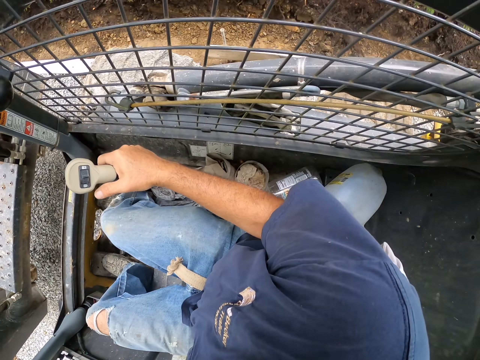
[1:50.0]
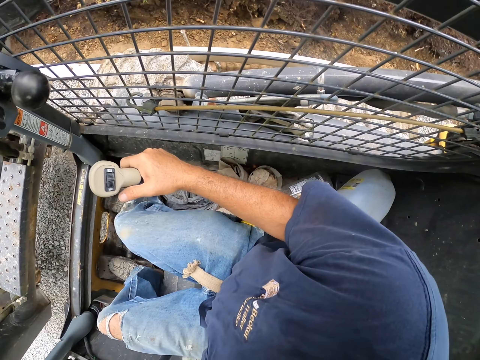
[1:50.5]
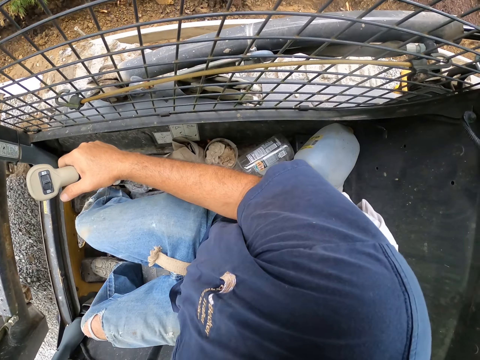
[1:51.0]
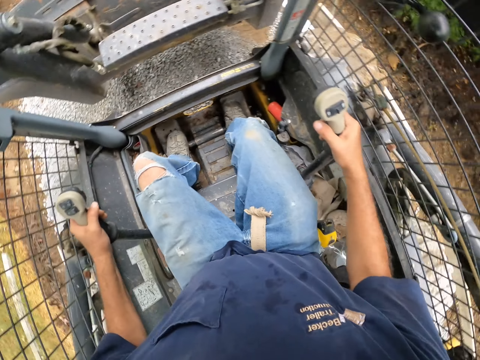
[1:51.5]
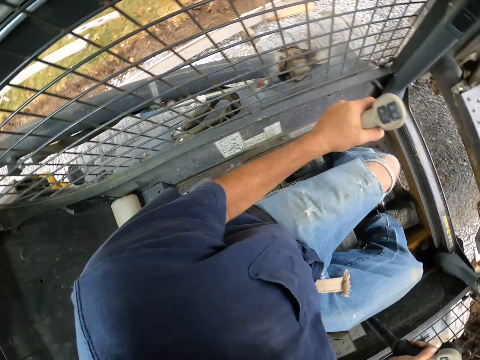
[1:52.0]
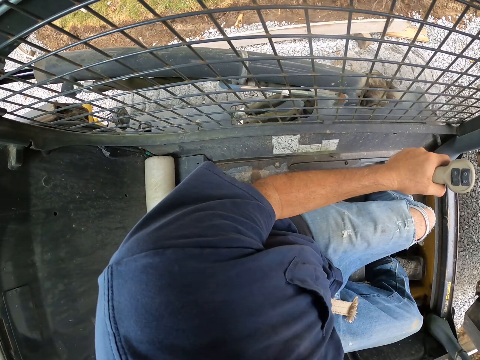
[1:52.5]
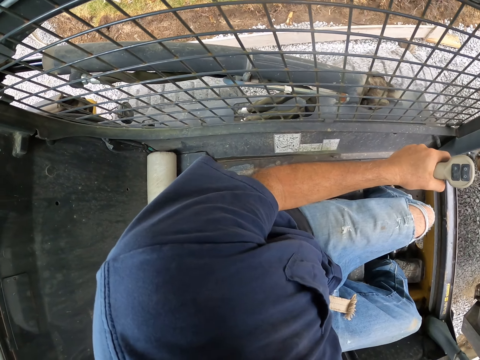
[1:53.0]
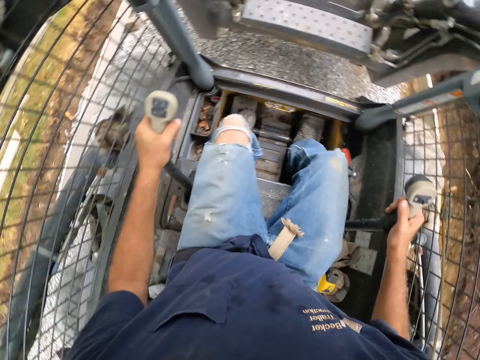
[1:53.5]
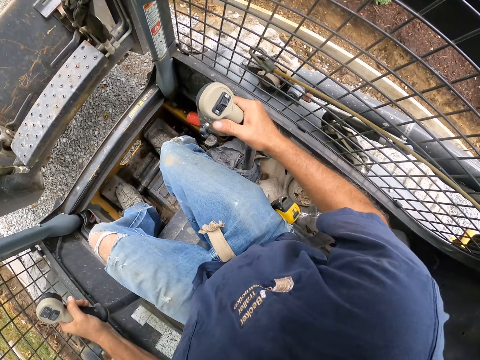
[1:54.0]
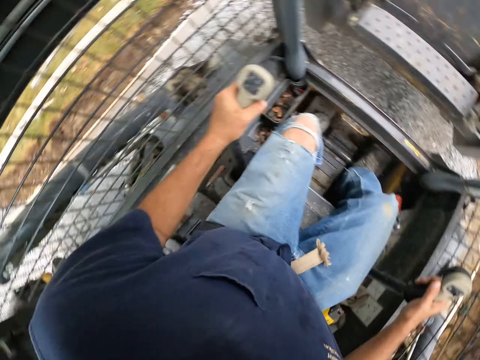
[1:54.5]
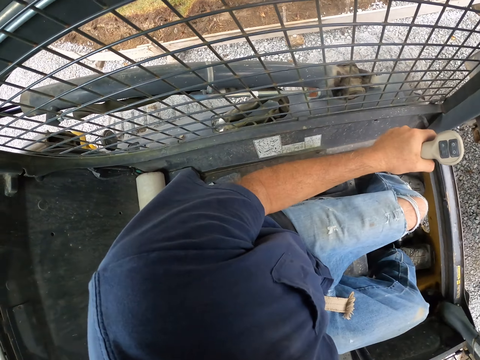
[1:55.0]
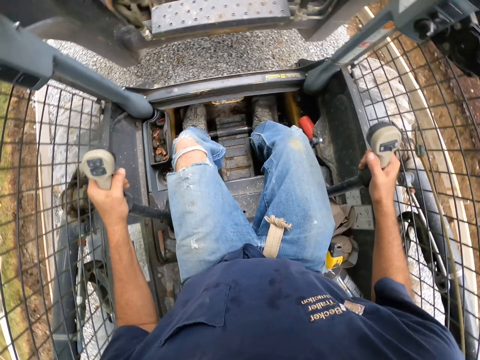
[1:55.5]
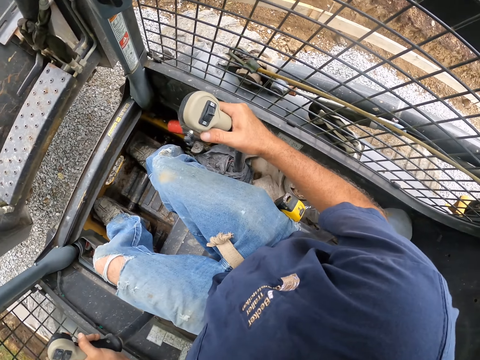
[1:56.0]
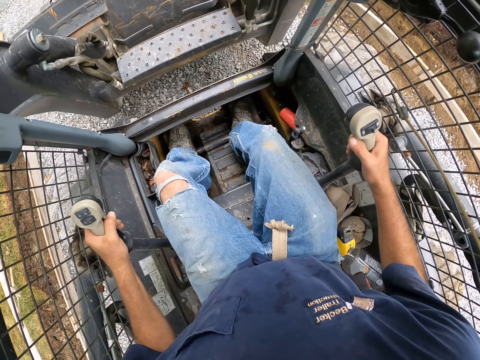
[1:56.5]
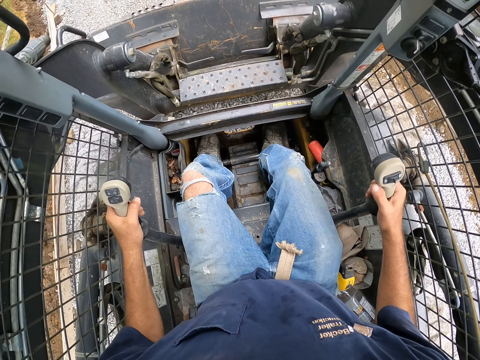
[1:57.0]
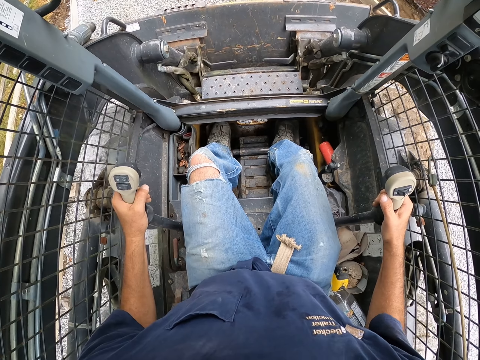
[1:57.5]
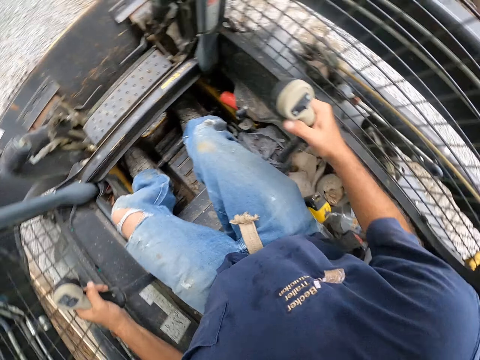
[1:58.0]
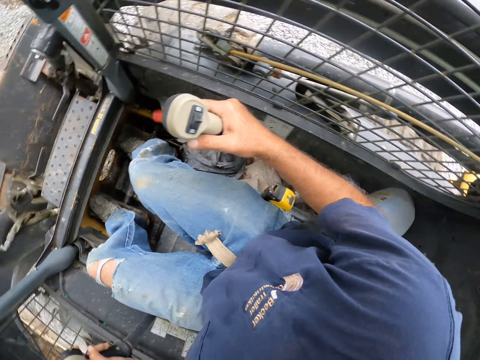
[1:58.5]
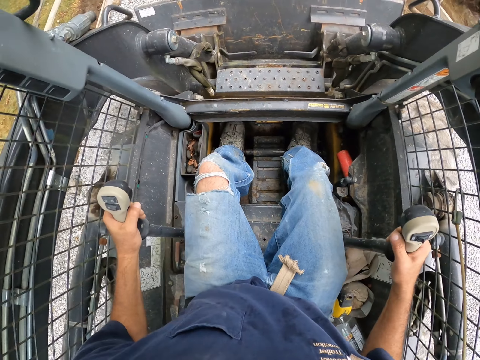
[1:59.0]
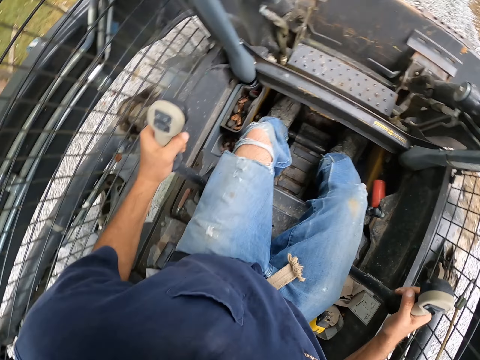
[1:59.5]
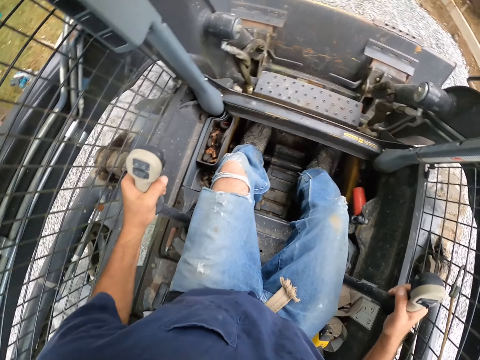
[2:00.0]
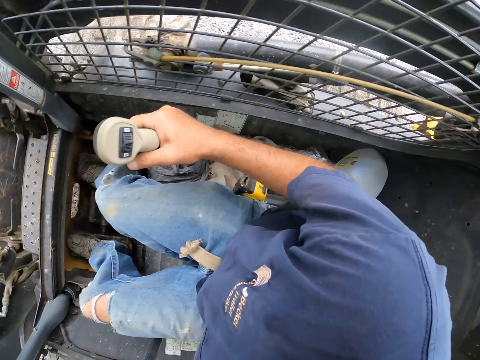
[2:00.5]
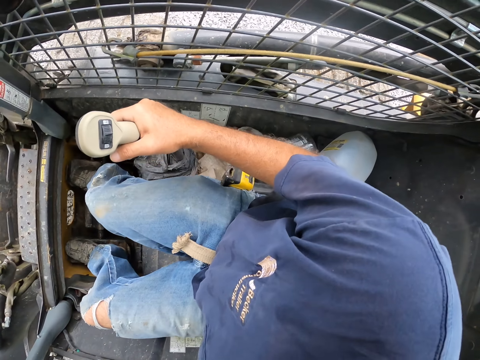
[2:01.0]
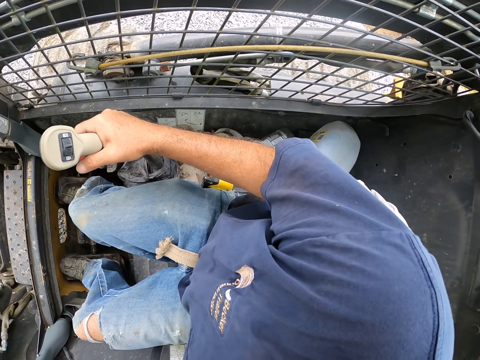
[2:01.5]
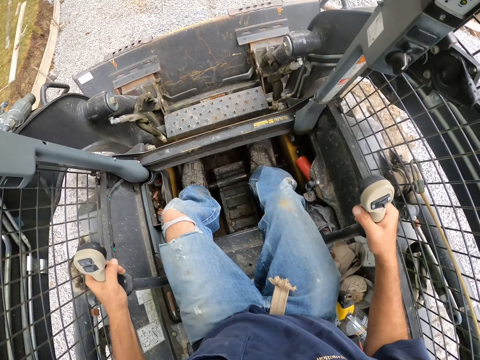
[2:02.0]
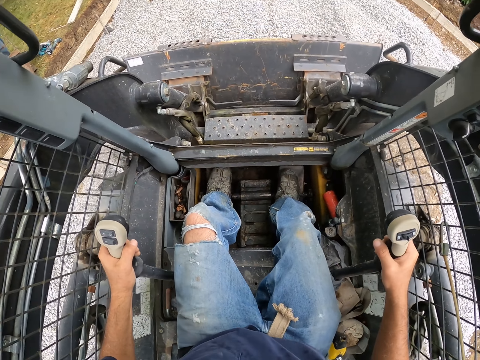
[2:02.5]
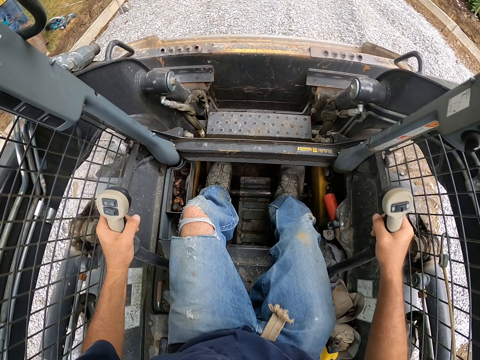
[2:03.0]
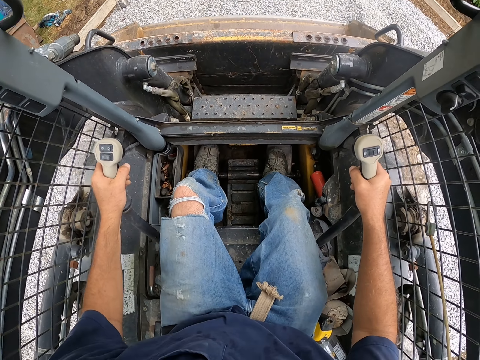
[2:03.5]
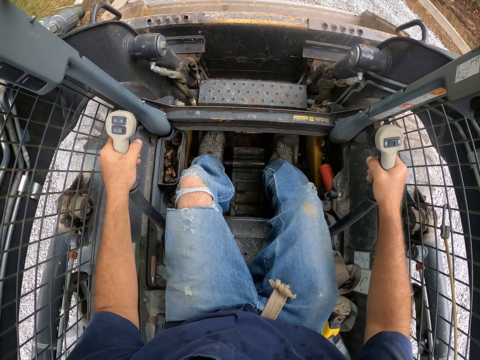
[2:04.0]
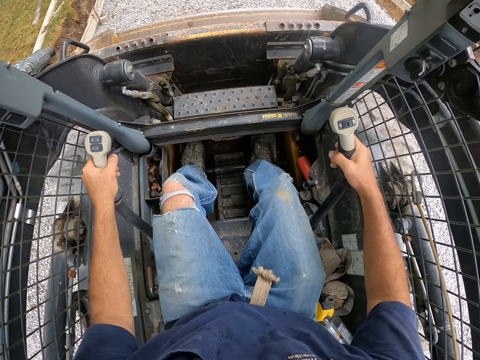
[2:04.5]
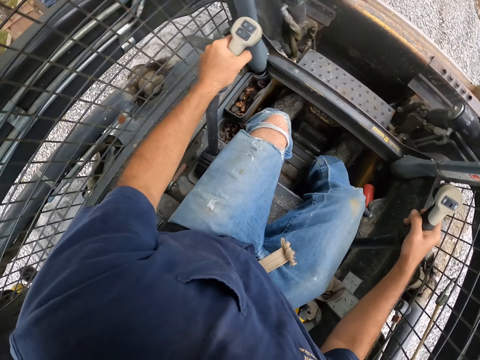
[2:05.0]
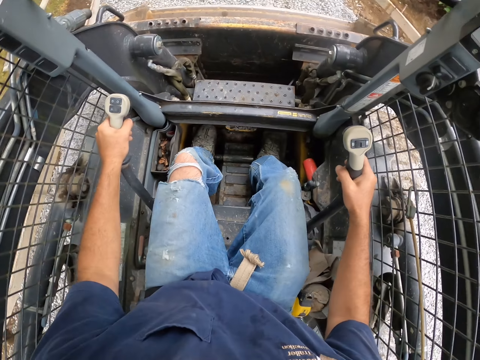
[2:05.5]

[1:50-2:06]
The camera wearer looks left. They look right. They look left. They look right. They look left. They look right. They drive the caterpillar forward.

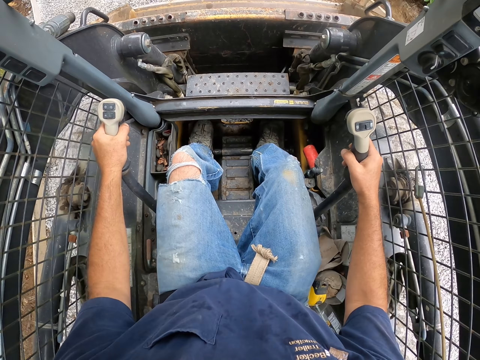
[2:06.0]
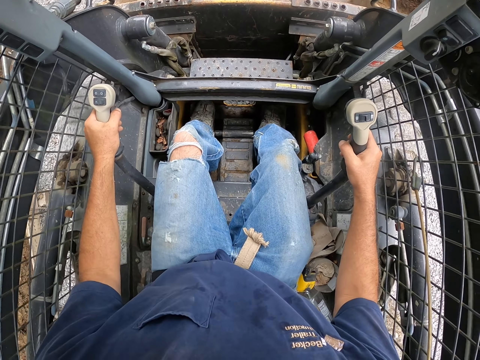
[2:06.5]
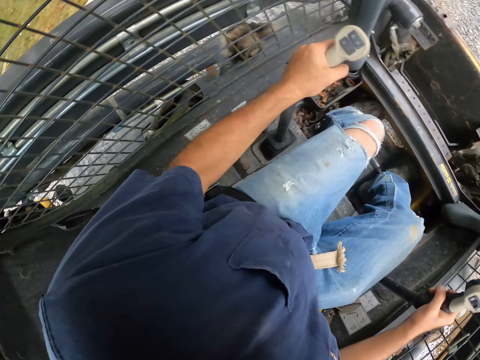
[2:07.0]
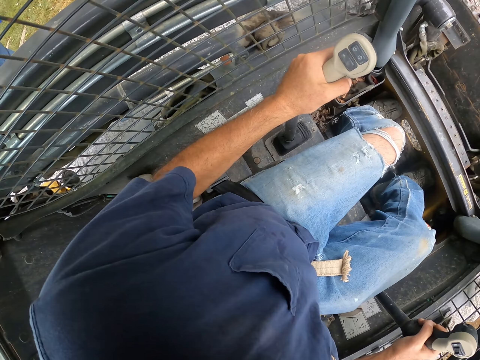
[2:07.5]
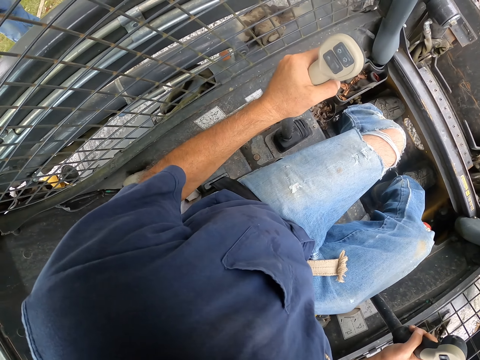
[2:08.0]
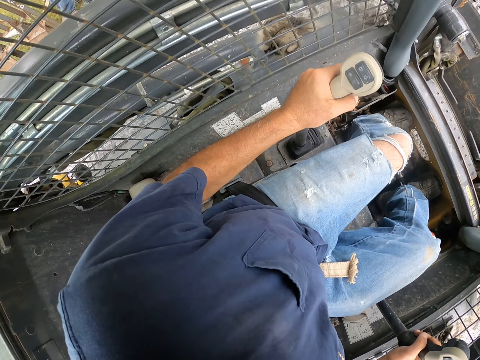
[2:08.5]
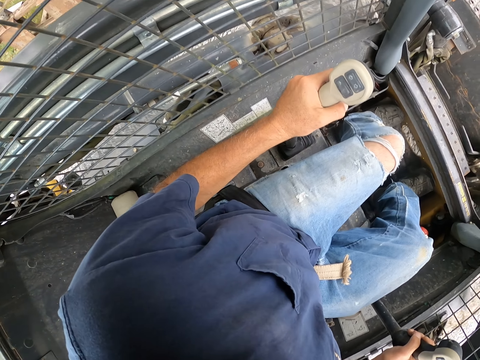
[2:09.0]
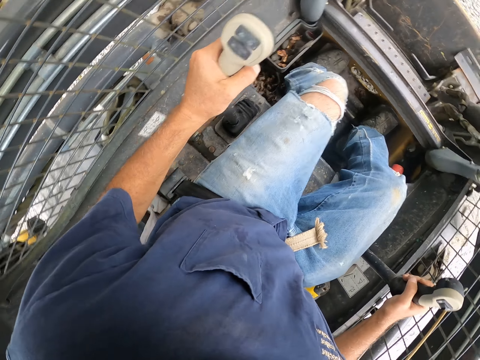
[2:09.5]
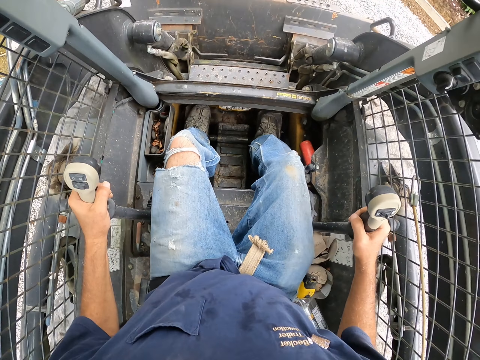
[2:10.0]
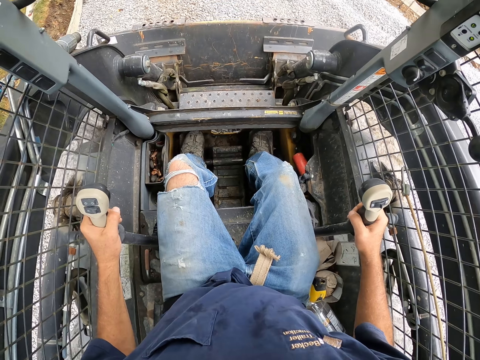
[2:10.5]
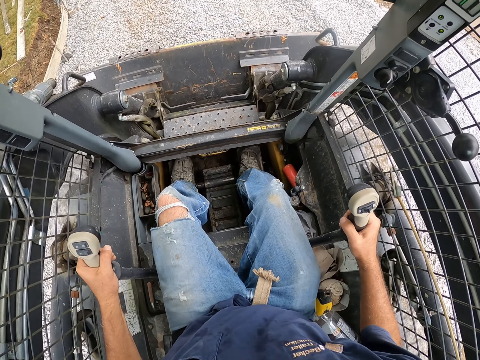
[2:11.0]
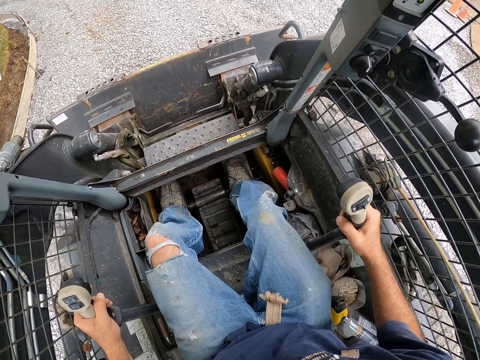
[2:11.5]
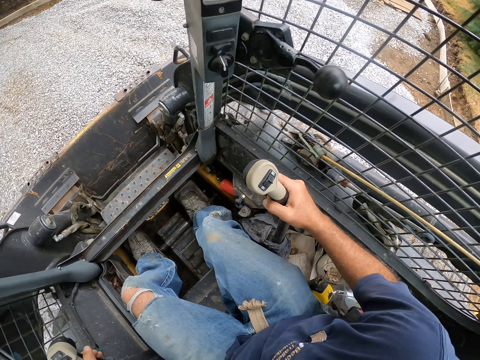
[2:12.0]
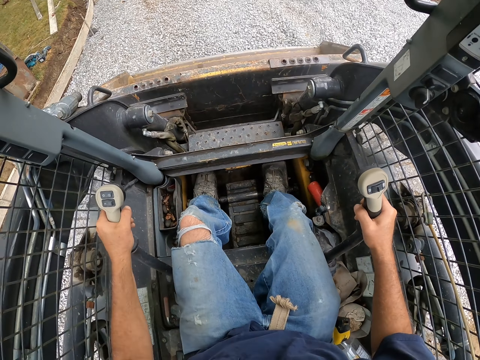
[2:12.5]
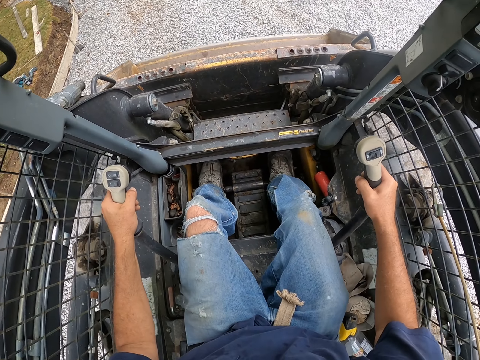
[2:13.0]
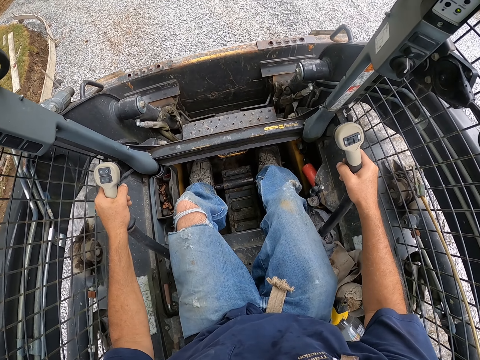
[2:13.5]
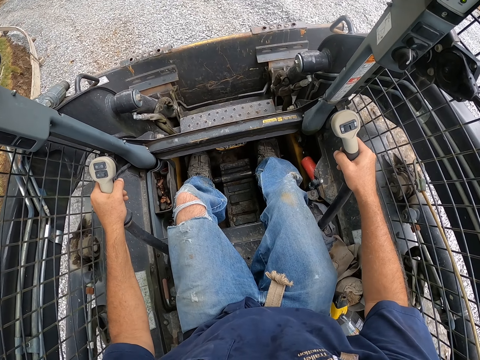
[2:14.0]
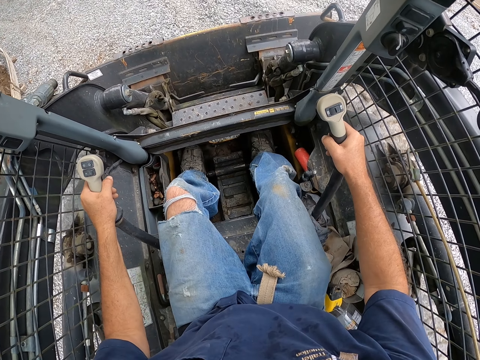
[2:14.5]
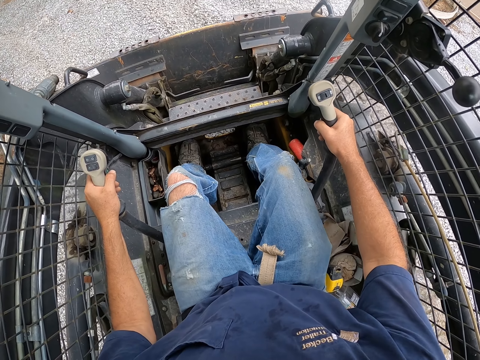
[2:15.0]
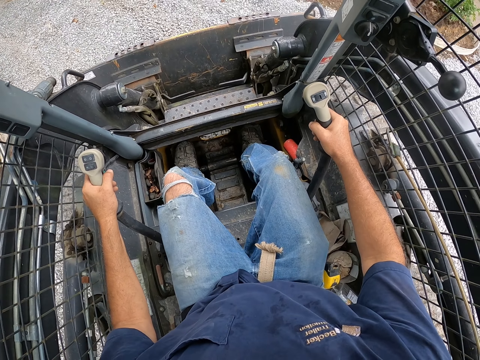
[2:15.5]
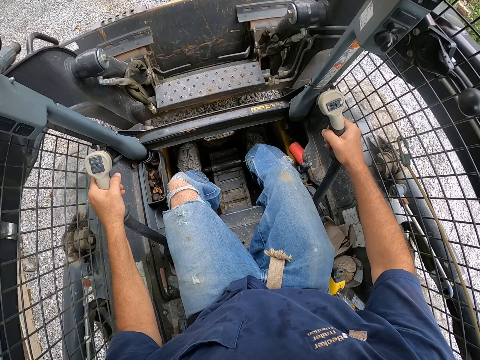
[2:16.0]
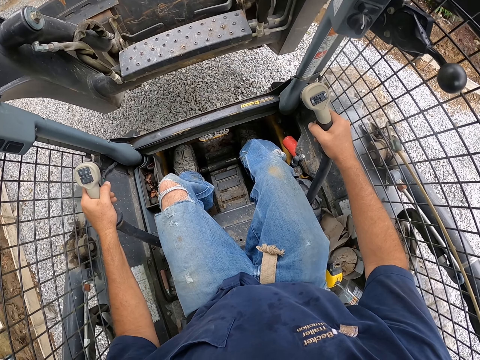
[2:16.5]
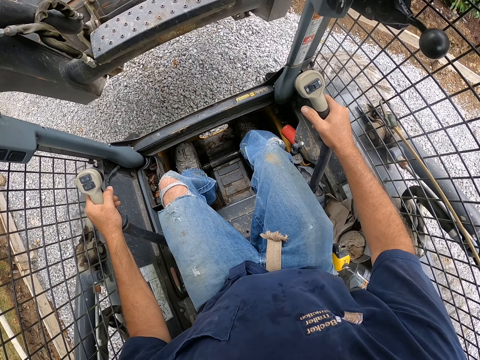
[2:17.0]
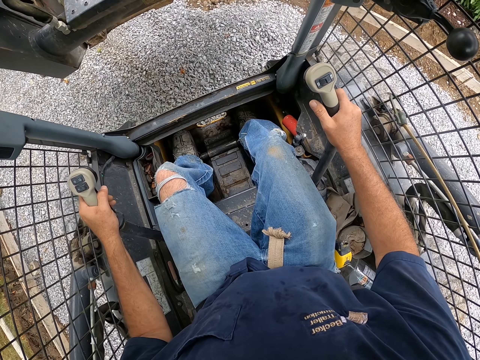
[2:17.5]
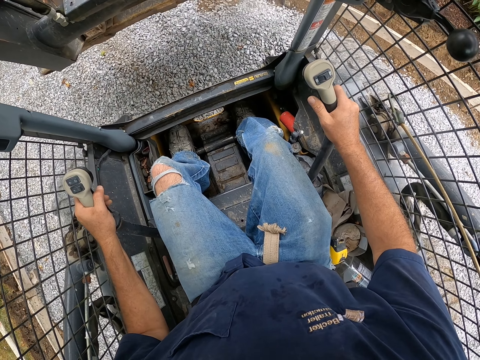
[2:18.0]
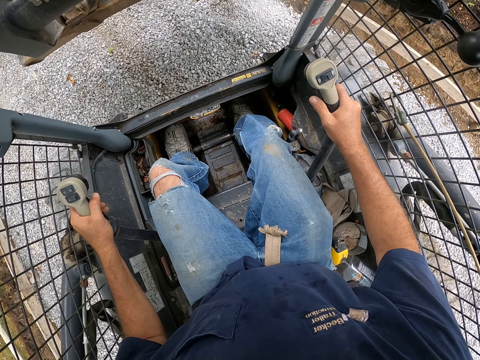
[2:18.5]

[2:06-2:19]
The camera wearer looks left. They look right. They drive the caterpillar forward. They raise the blade. They pour the aggregate.
